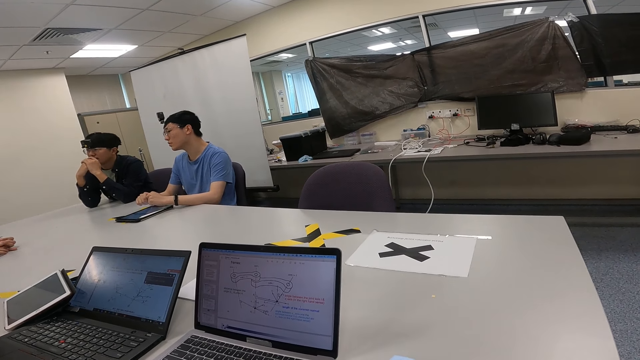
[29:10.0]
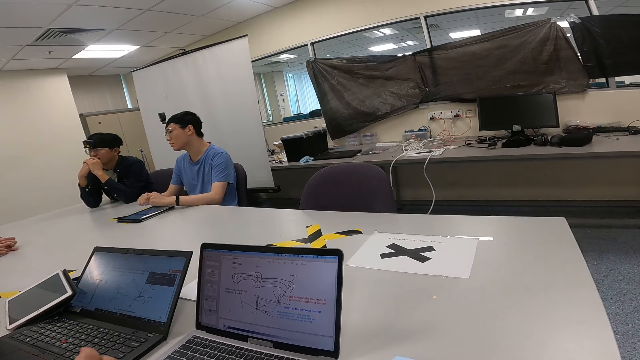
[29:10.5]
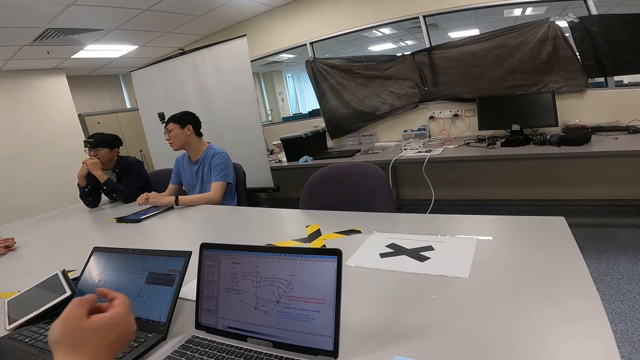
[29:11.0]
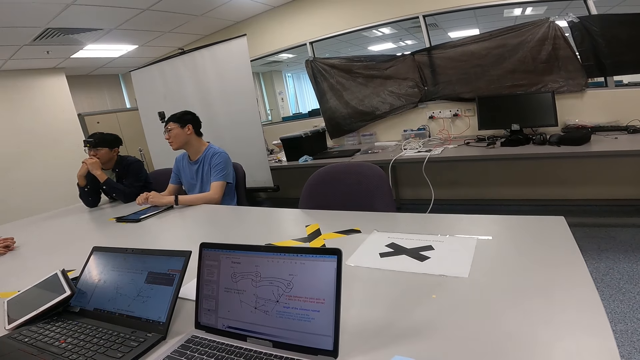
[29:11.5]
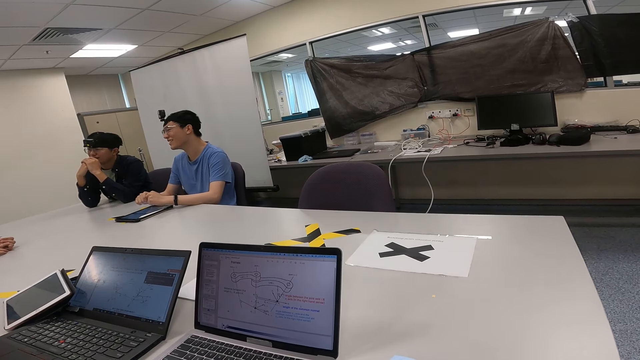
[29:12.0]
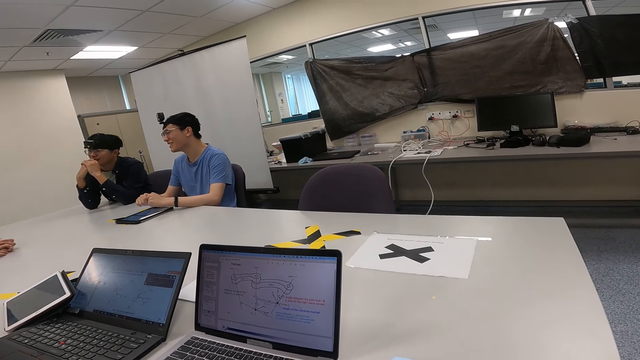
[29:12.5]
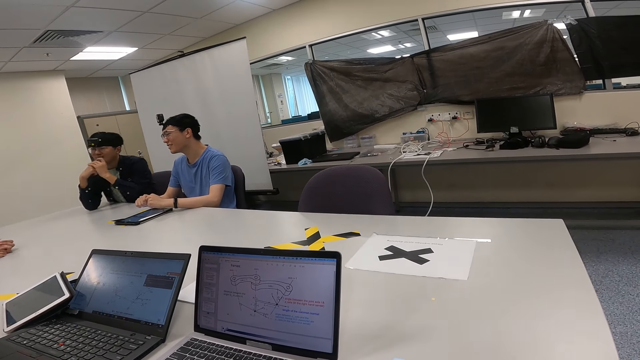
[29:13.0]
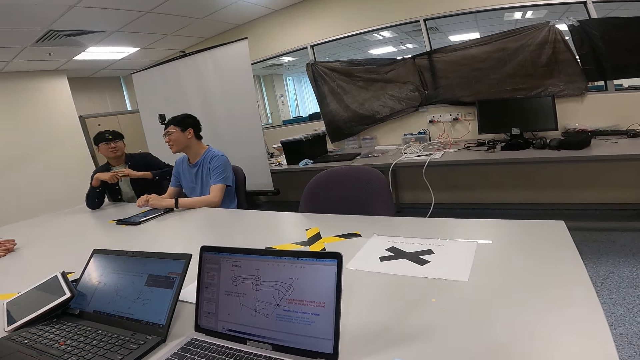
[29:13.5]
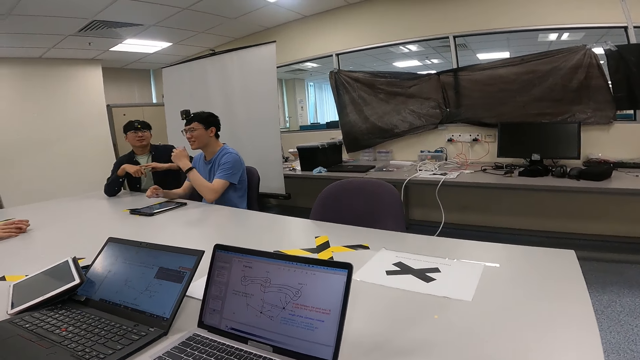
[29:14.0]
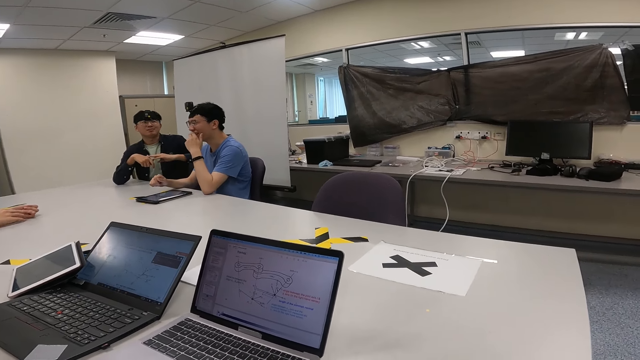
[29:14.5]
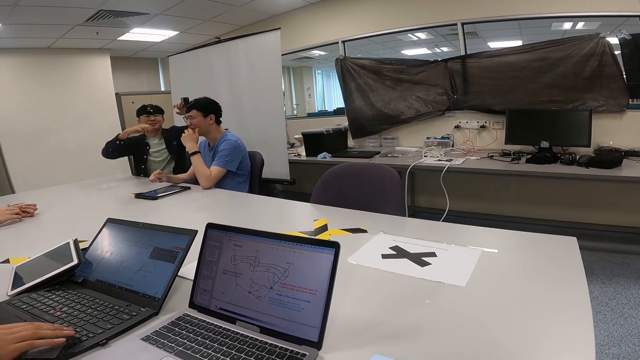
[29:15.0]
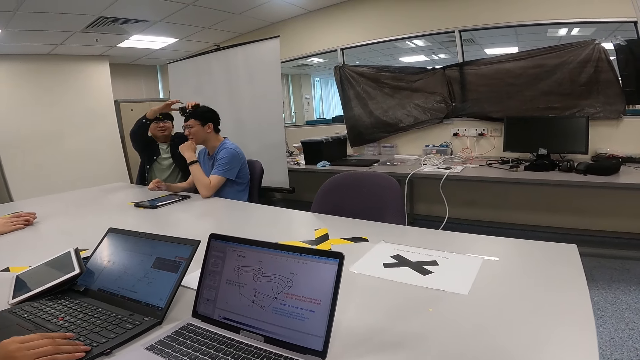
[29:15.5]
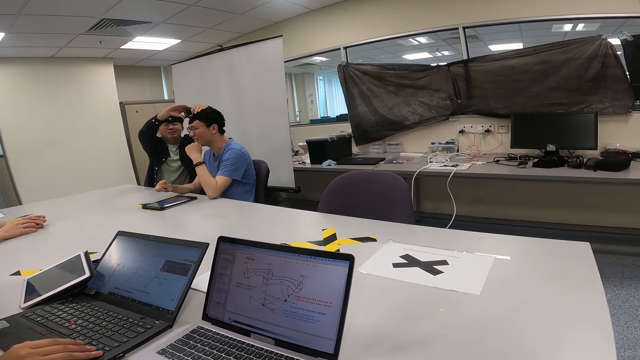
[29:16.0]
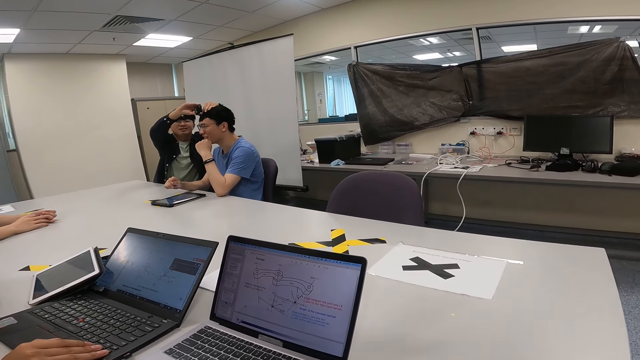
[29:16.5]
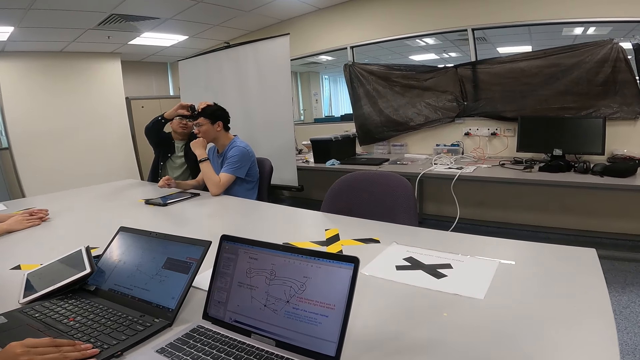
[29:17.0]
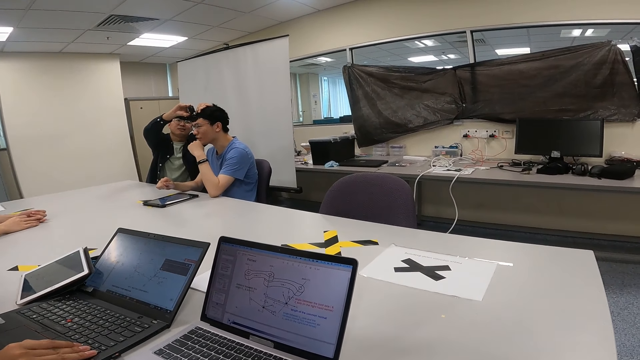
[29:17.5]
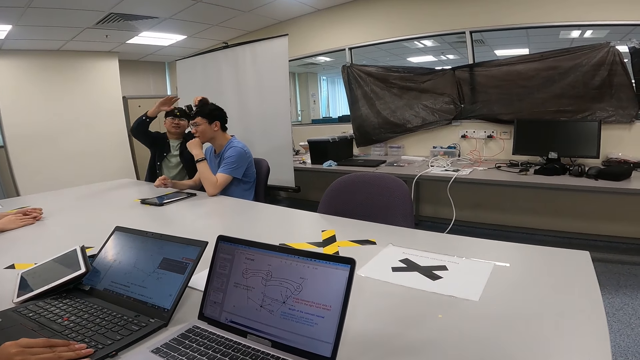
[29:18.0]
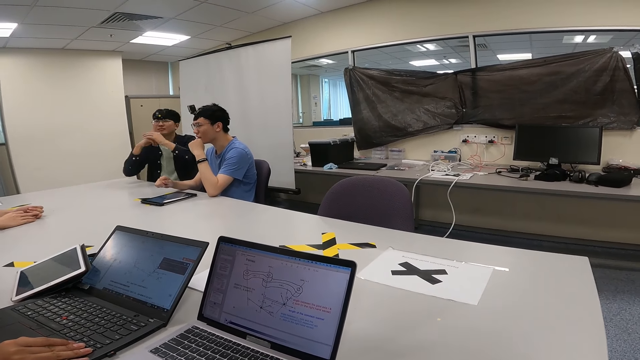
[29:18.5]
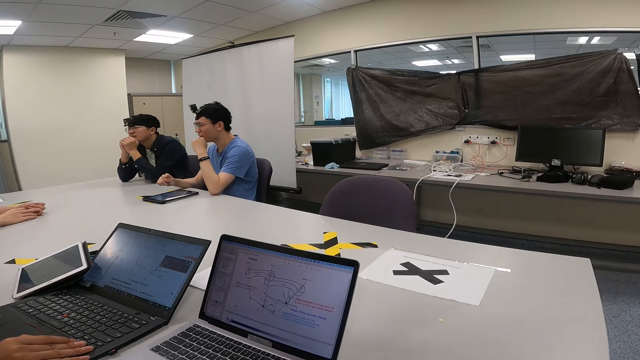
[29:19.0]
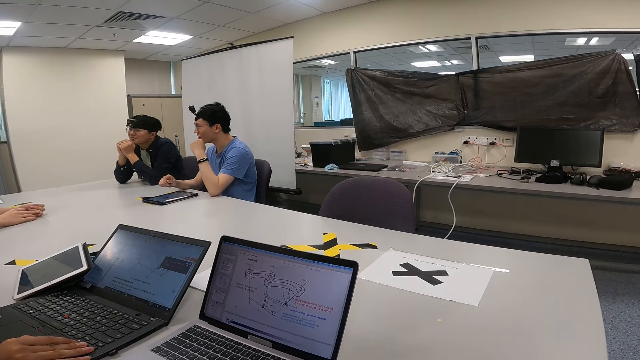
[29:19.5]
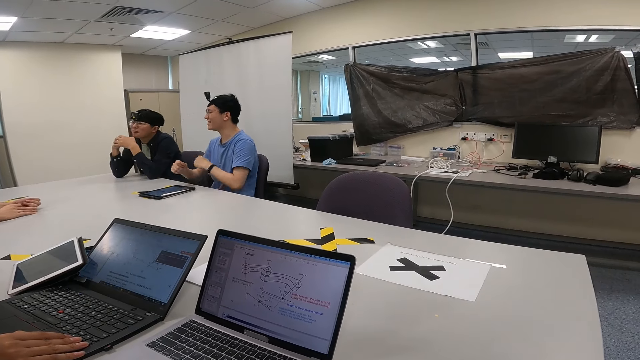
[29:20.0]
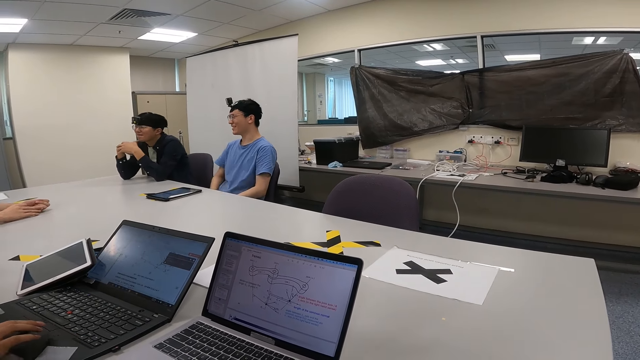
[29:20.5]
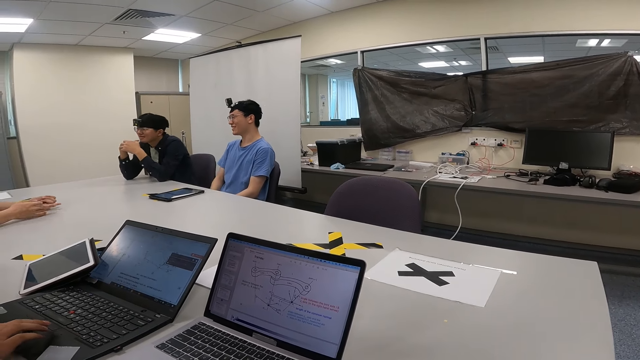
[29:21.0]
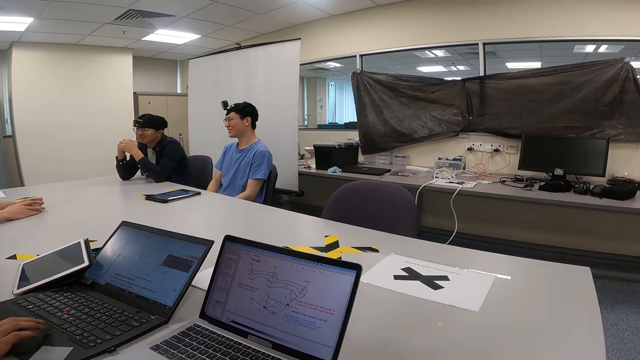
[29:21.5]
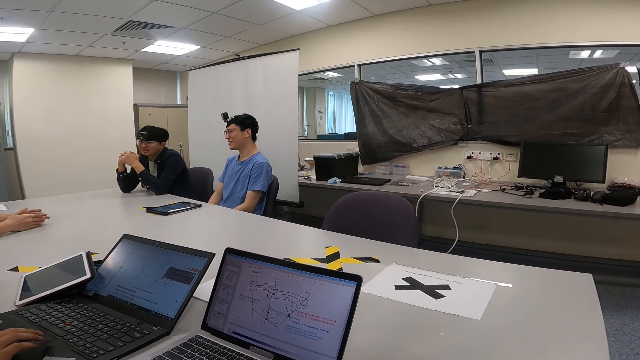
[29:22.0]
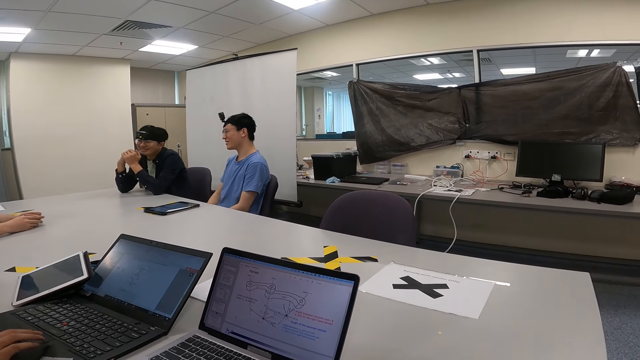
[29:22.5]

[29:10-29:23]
The camera wearer is talking. Someone is adjusting a camera. The camera wearer is talking.

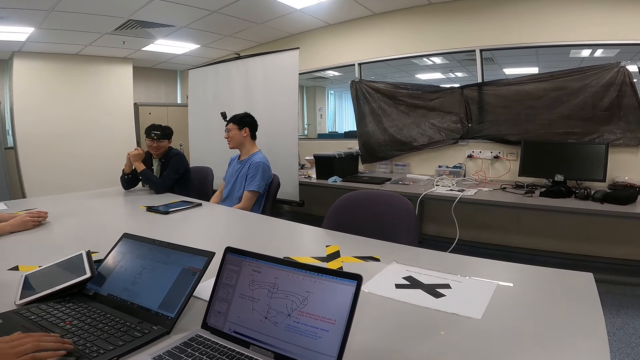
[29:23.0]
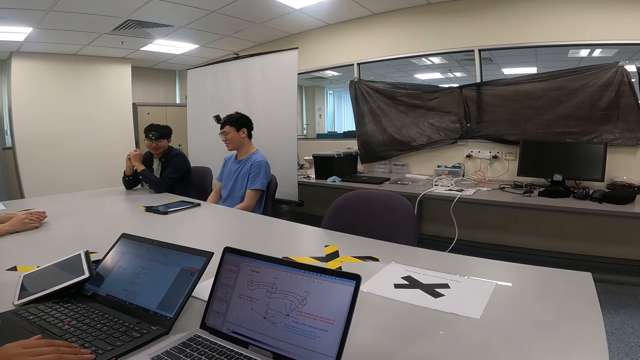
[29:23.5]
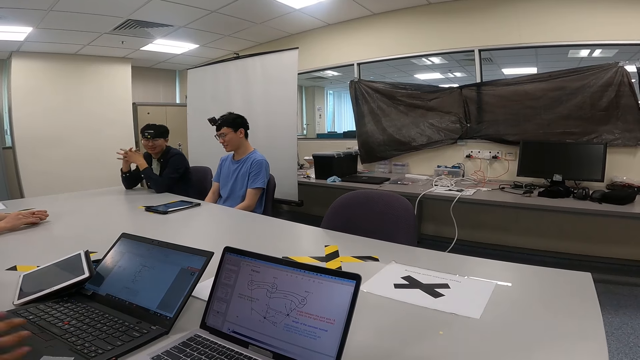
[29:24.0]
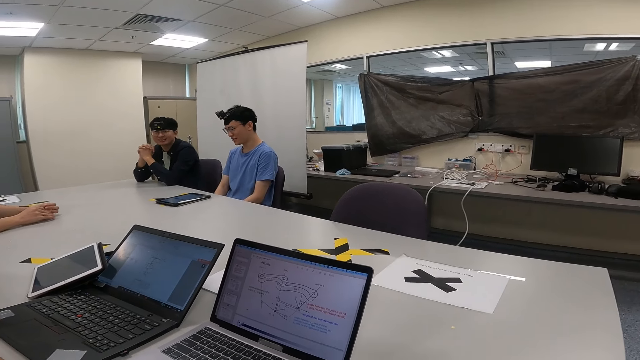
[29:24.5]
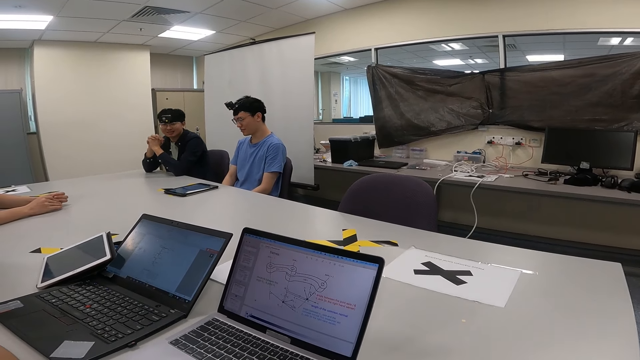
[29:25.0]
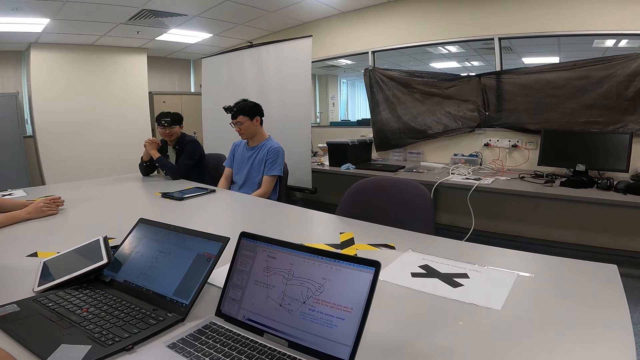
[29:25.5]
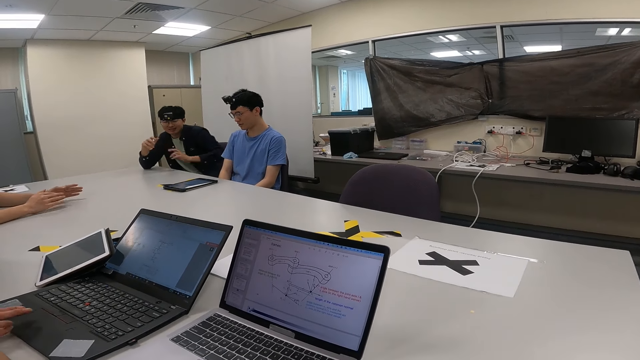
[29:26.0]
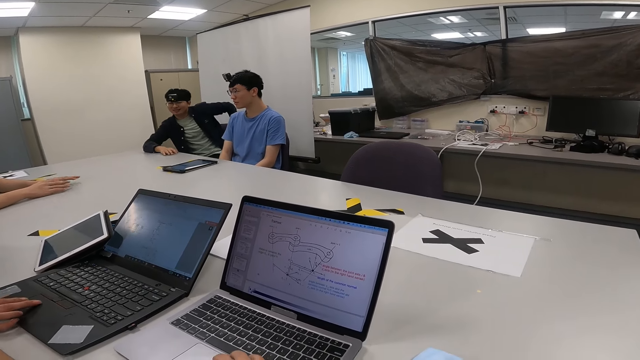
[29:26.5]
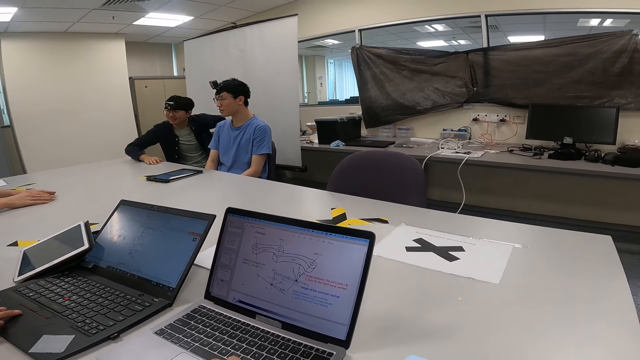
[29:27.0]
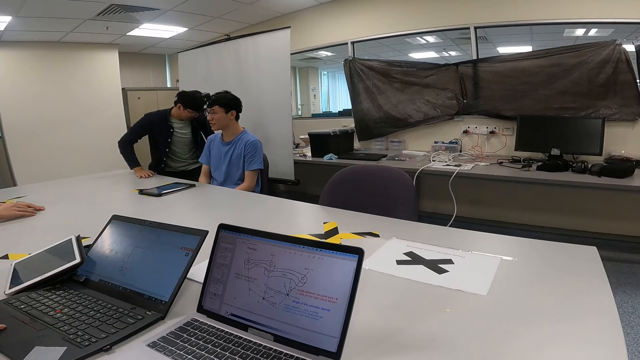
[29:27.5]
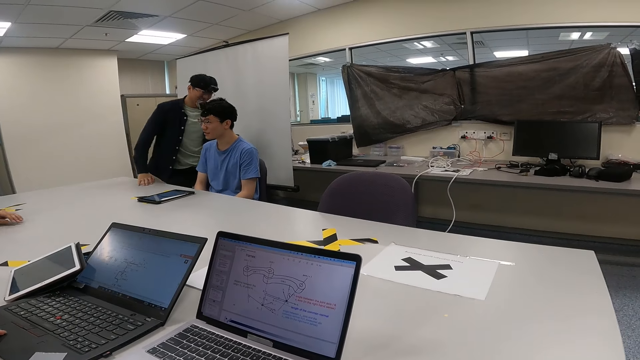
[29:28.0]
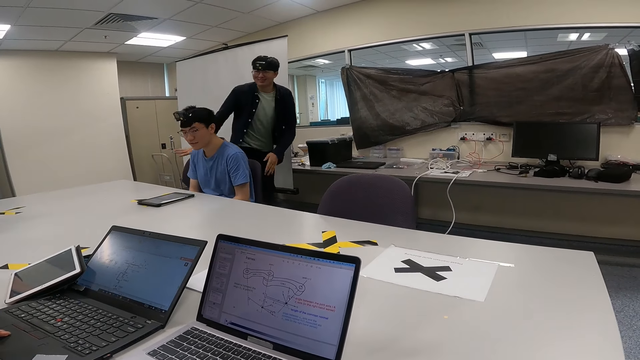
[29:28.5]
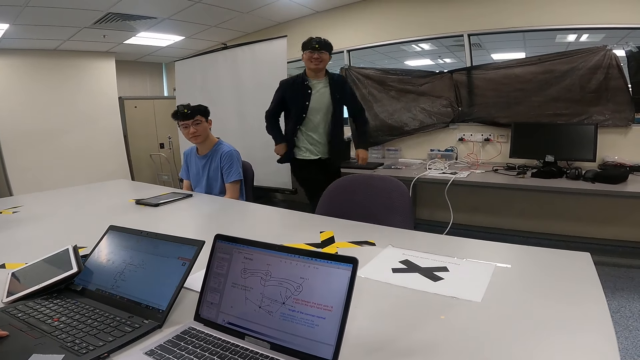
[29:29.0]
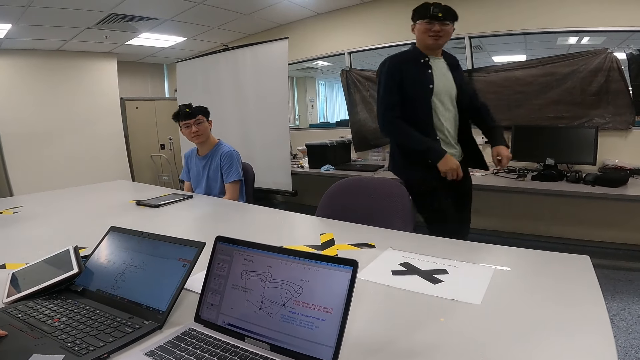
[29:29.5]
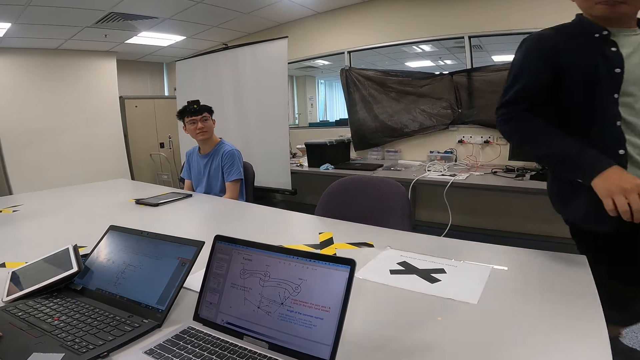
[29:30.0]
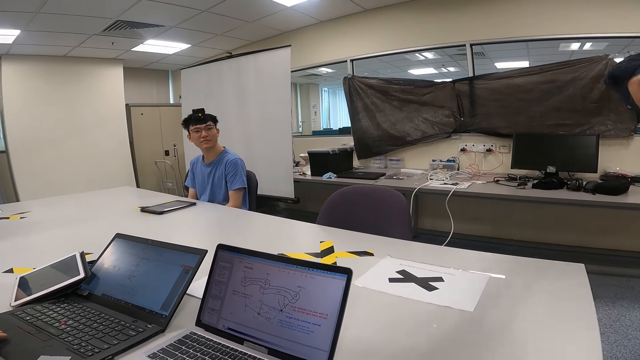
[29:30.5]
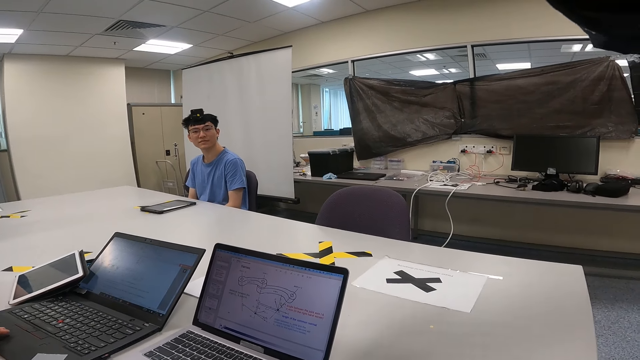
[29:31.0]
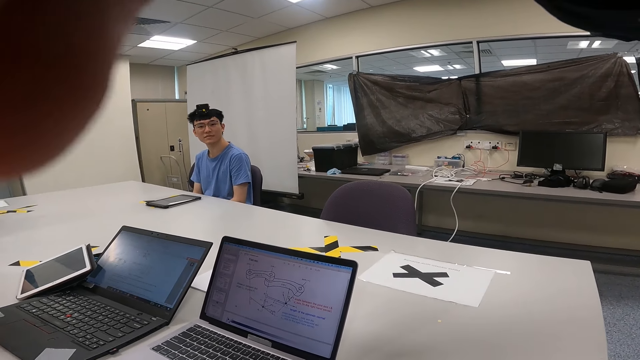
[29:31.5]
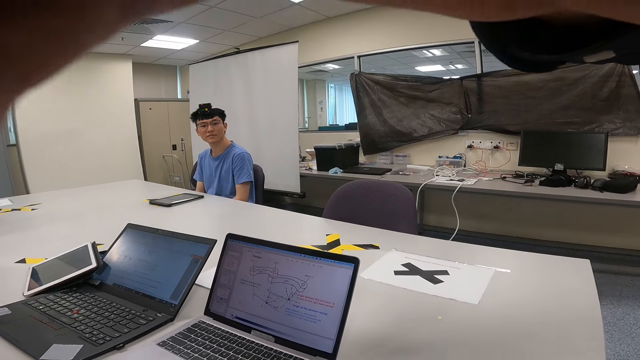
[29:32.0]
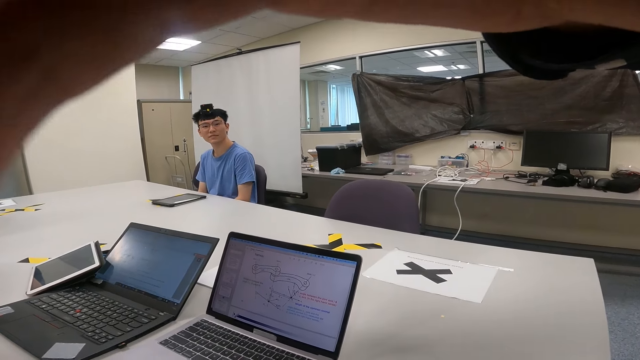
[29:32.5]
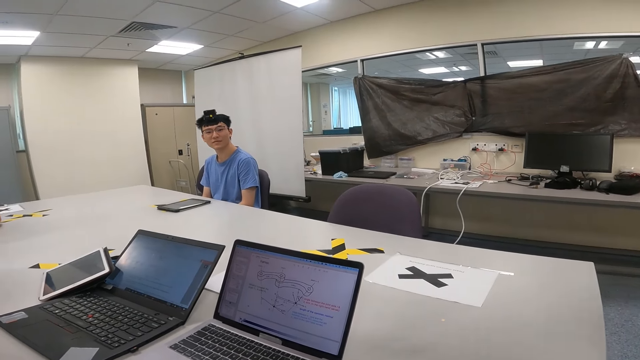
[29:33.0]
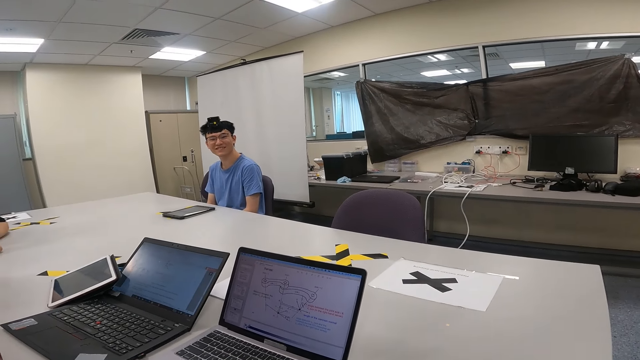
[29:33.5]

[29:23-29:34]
Someone is getting out of his seat. The person is adjusting the camera wearer's camera.
